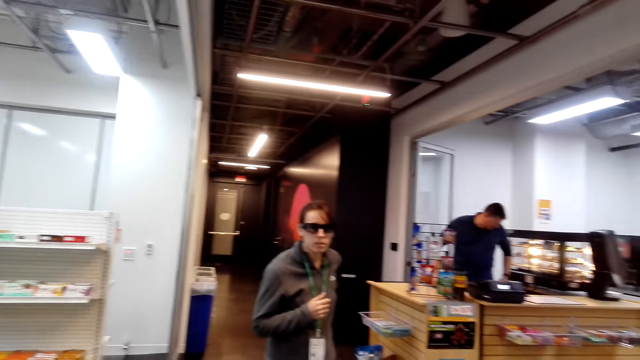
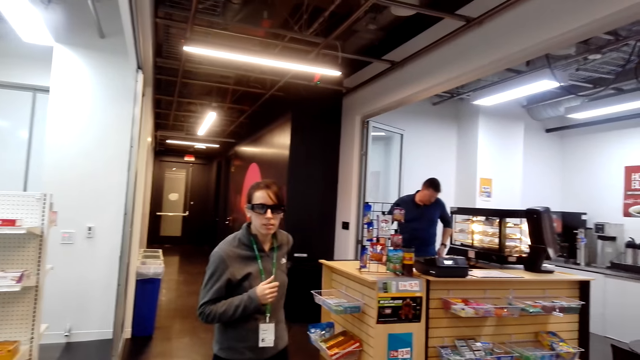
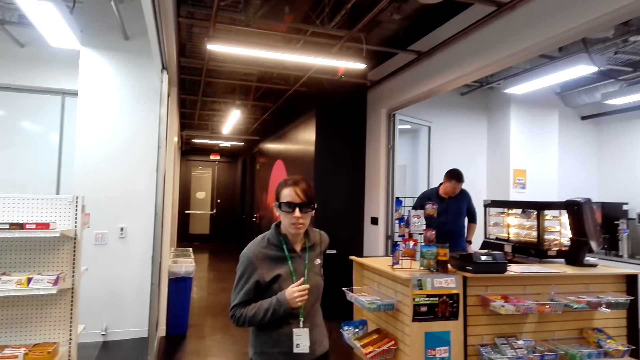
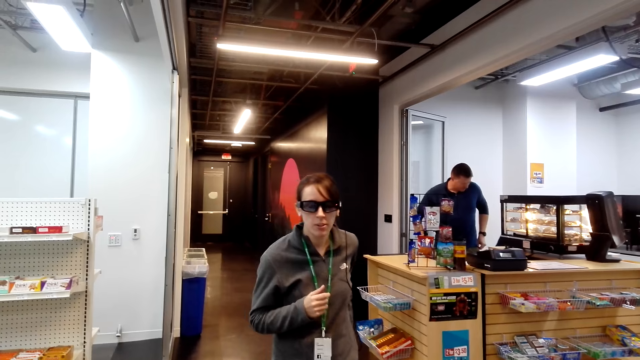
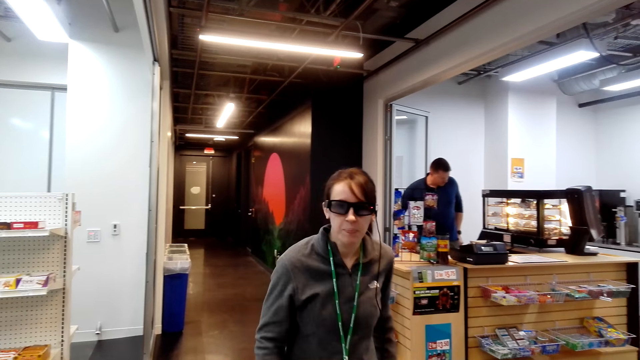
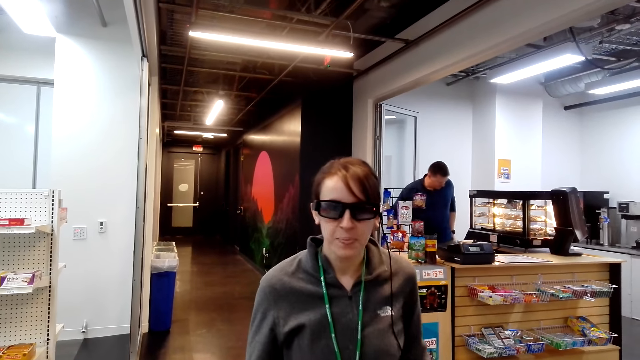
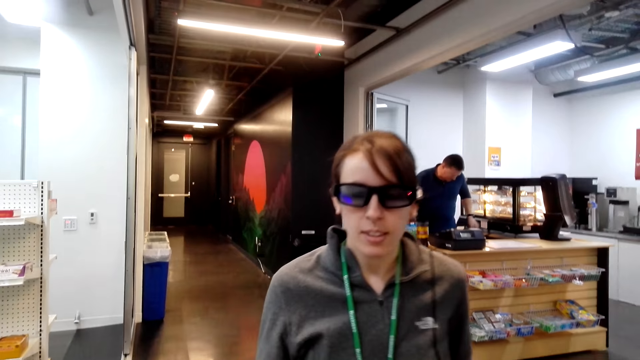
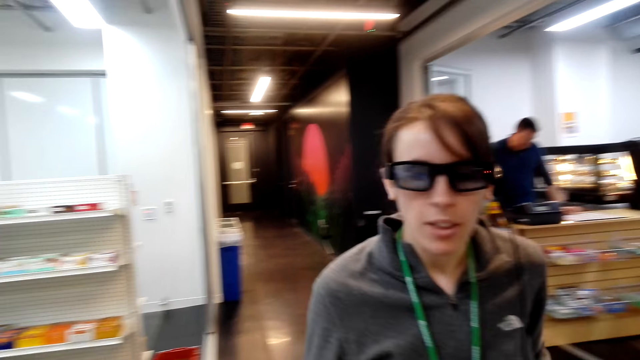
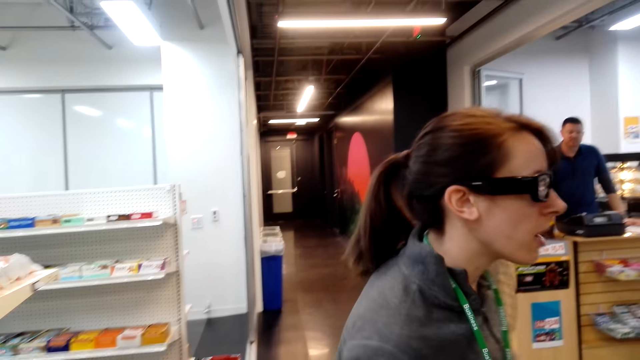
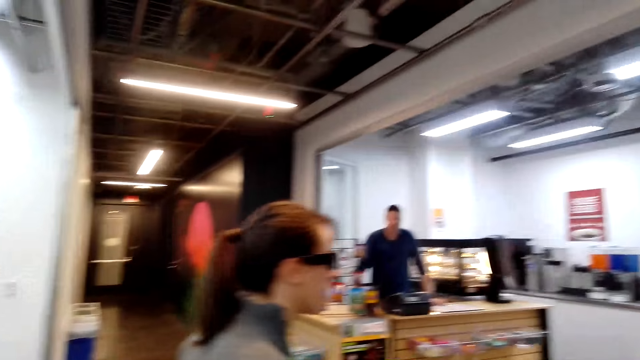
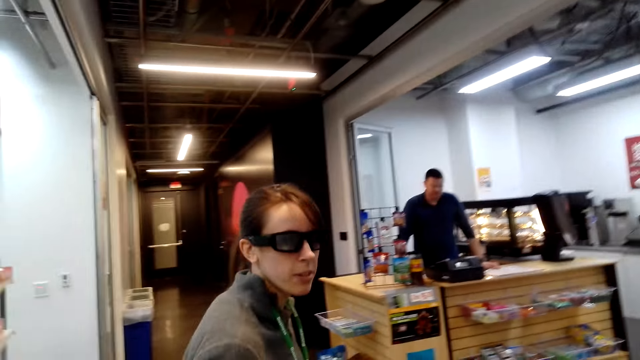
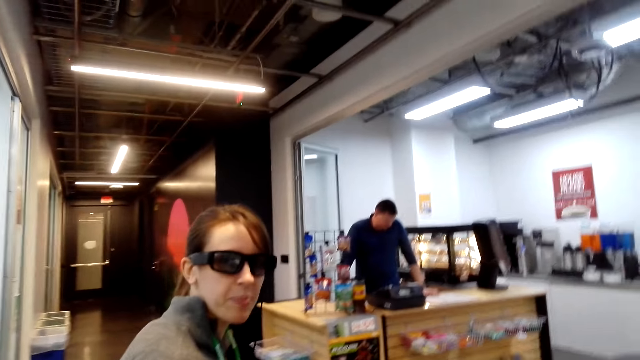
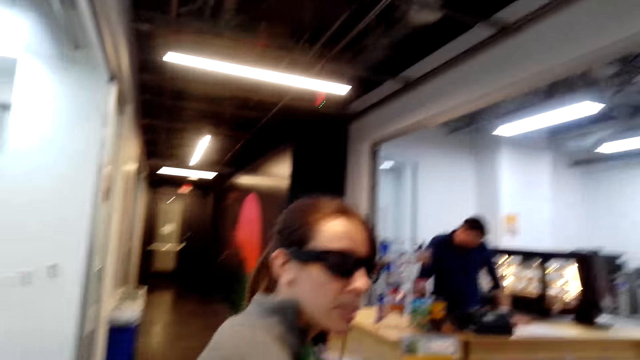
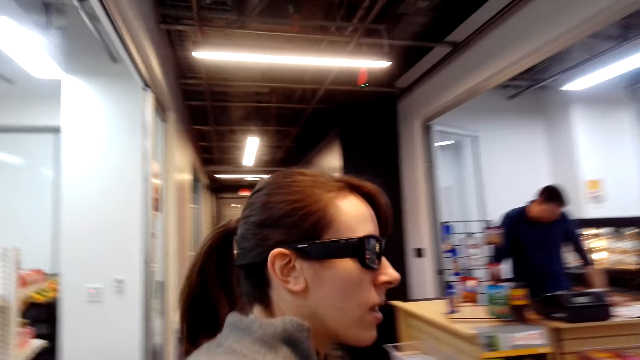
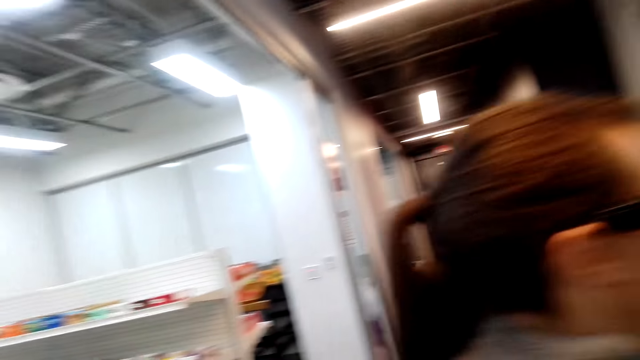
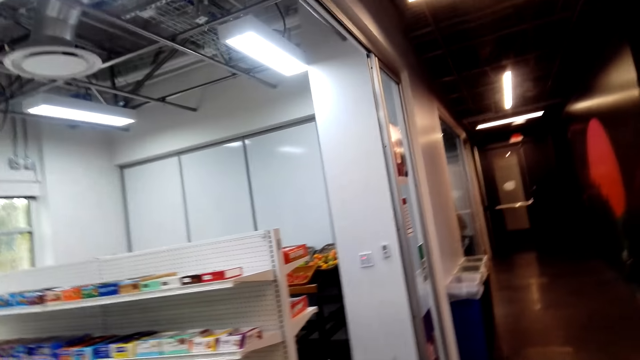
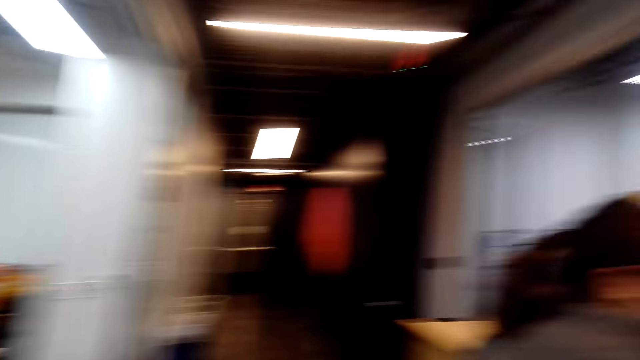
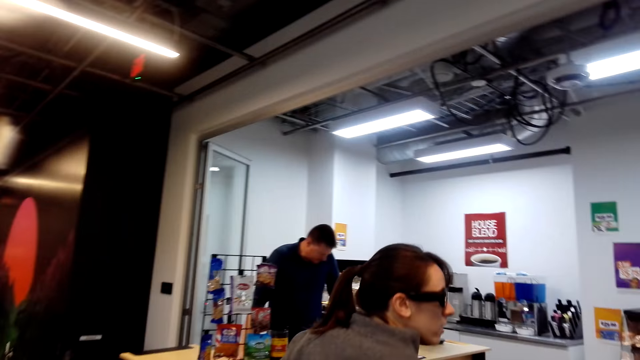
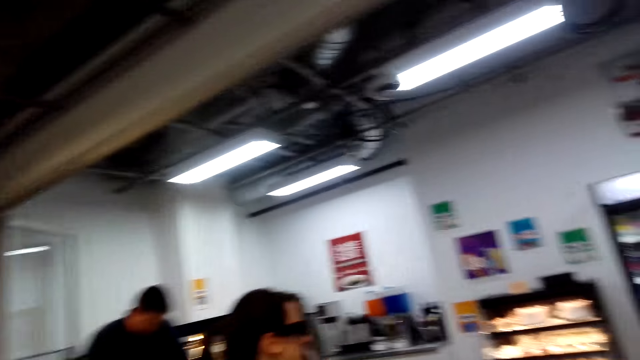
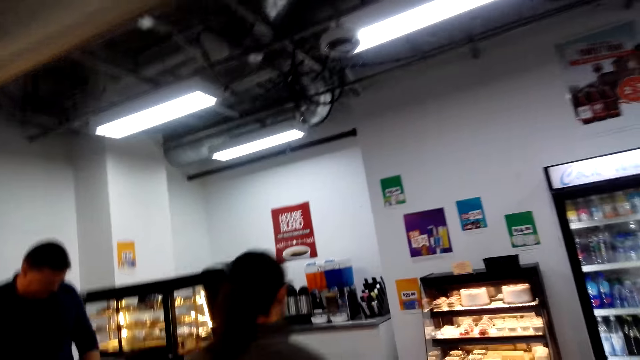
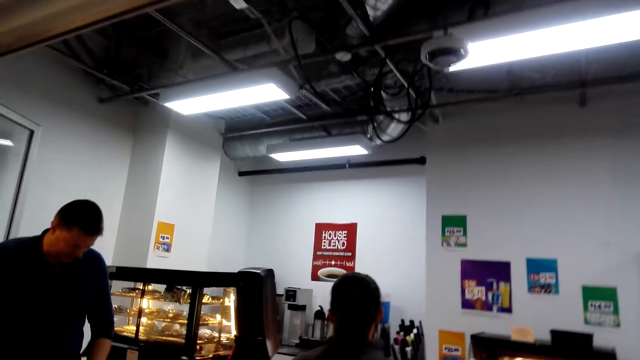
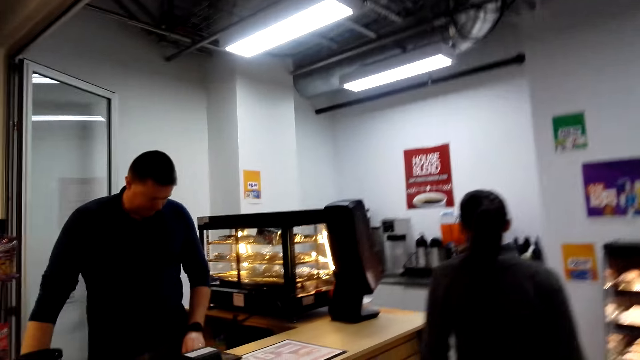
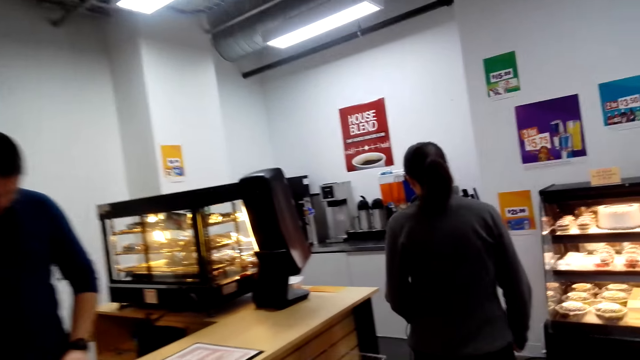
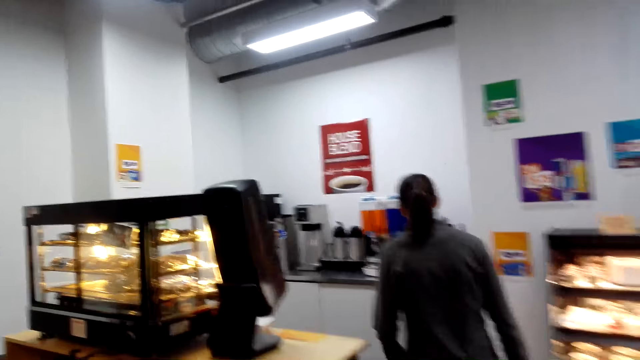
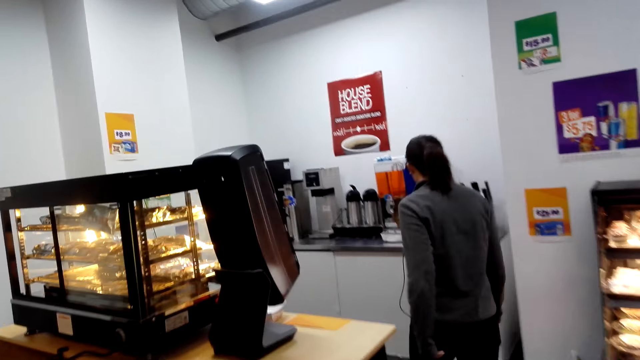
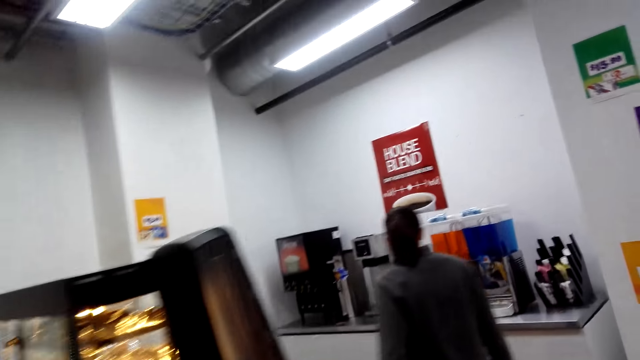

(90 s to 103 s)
The camera wearer looks around. A lady walks towards the camera wearer. The camera wearer looks around. The lady walks in a supermarket. The camera wearer walks behind the lady.

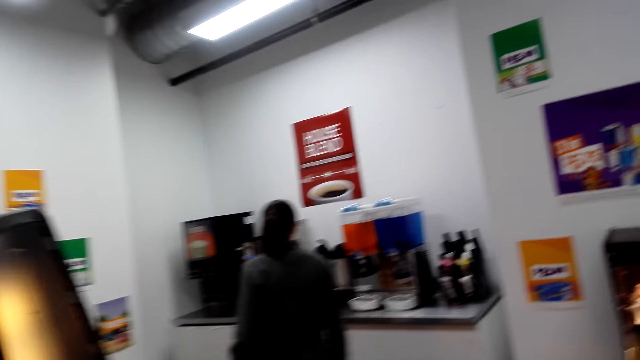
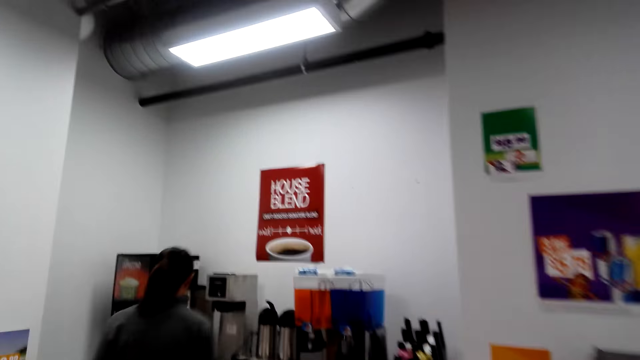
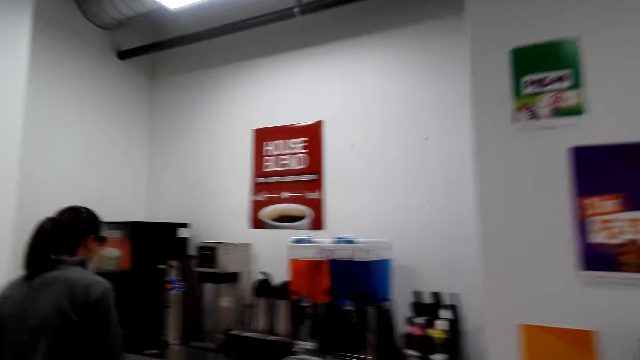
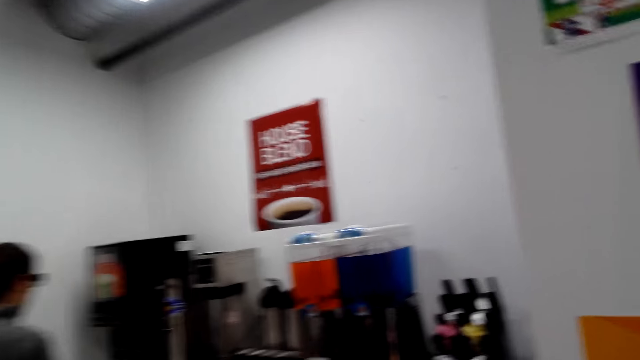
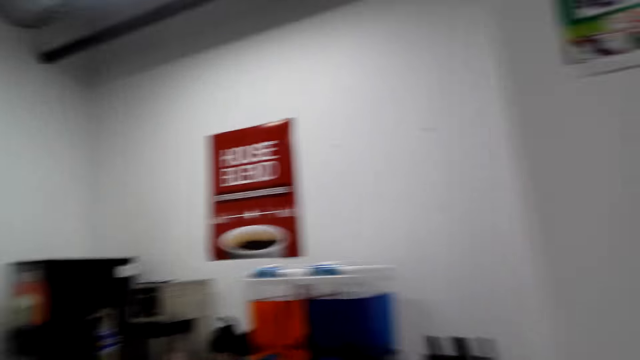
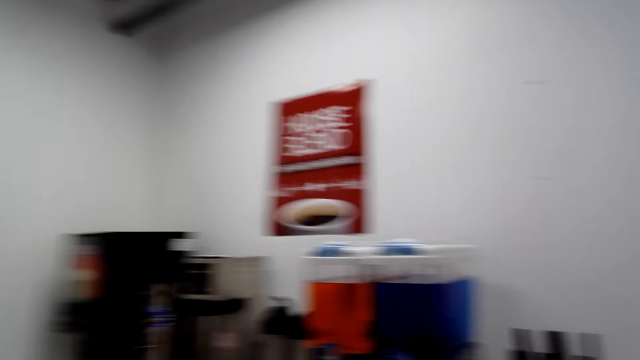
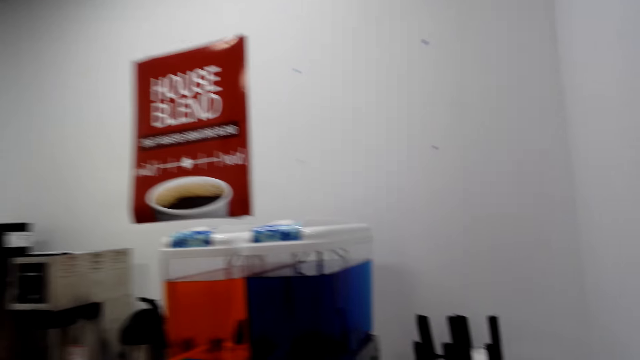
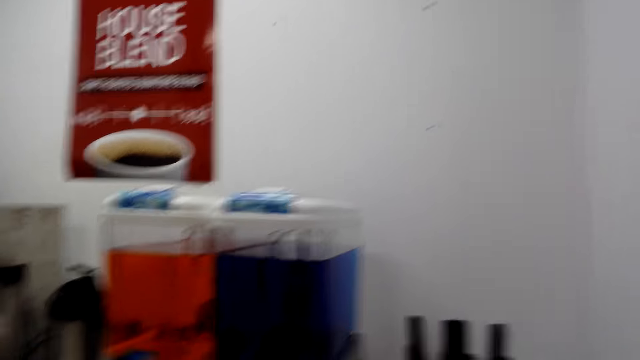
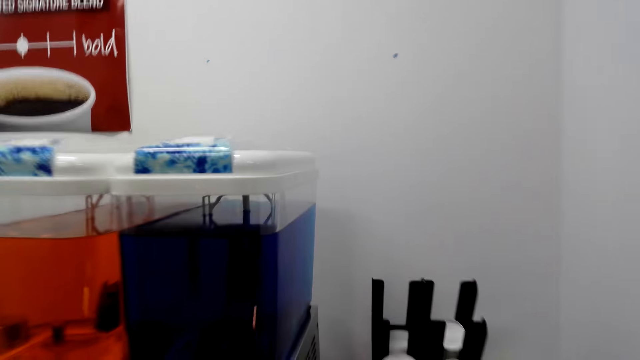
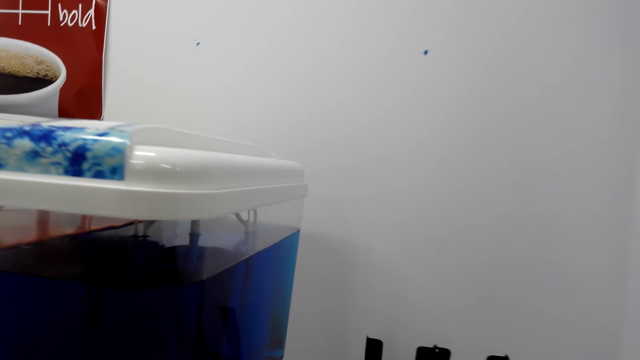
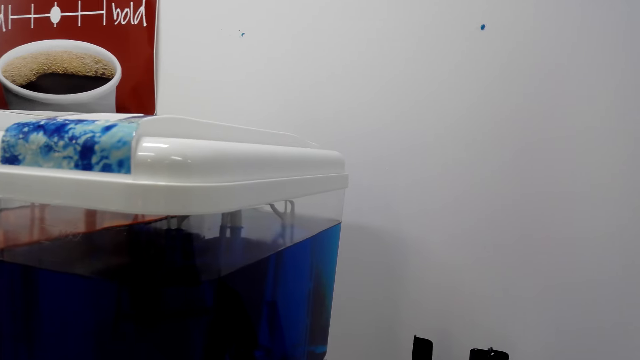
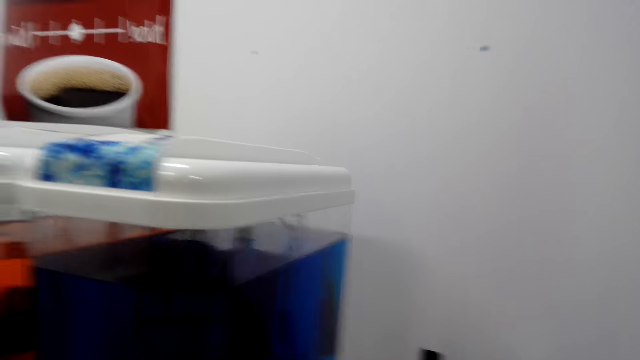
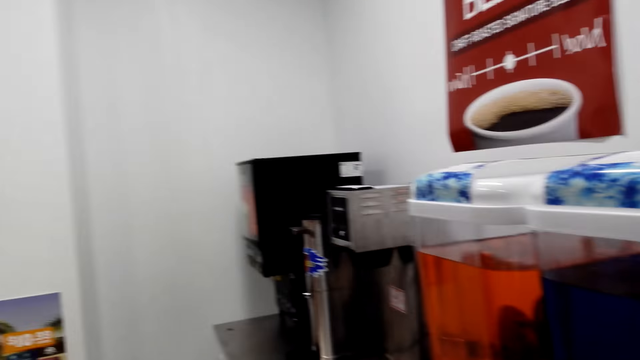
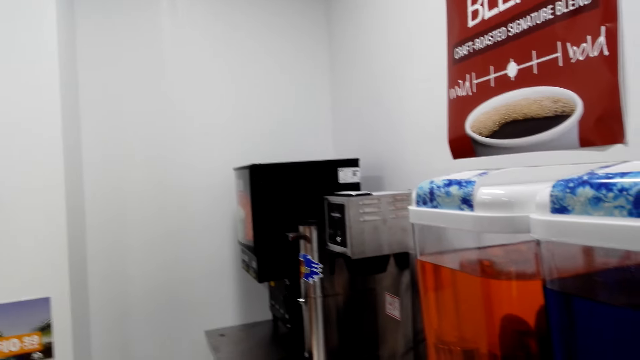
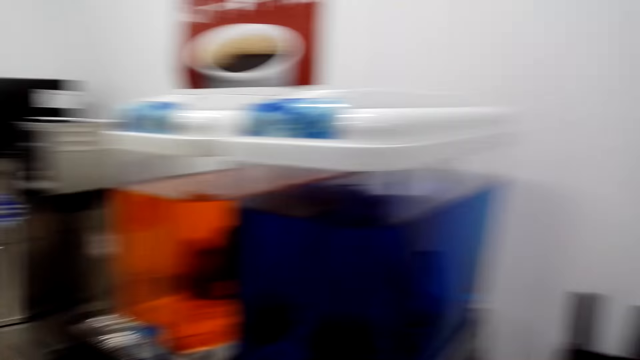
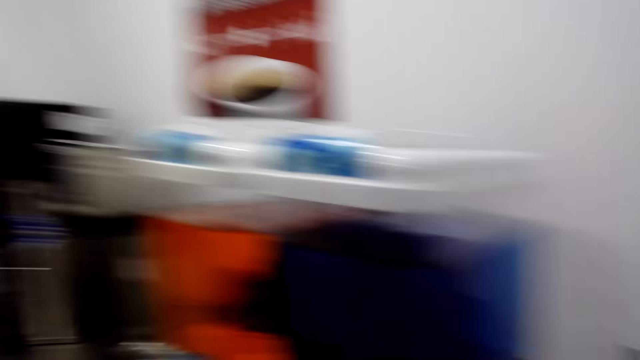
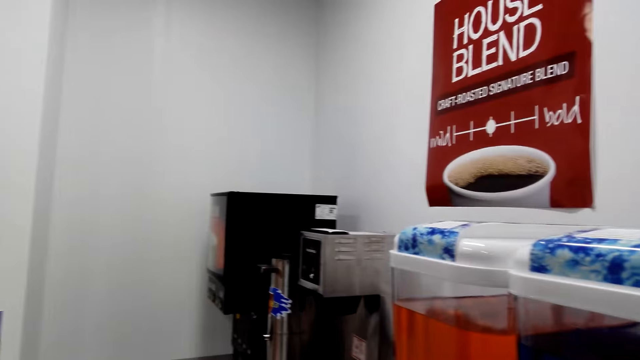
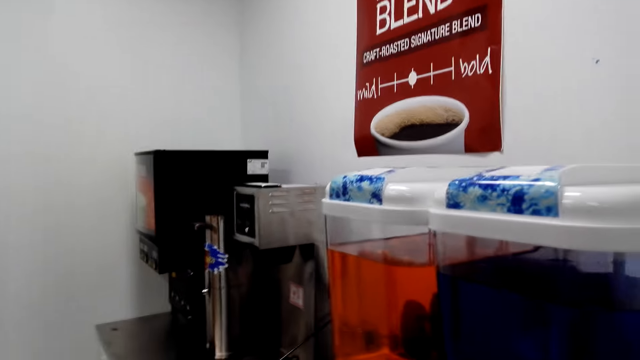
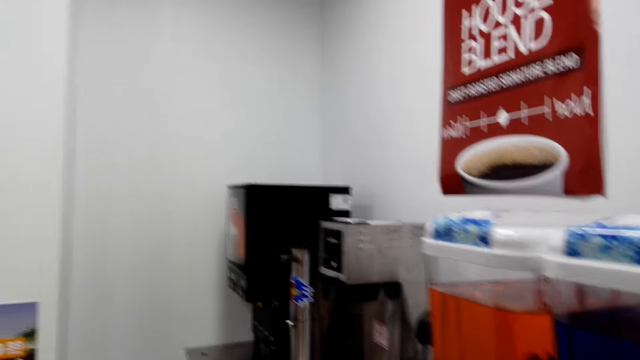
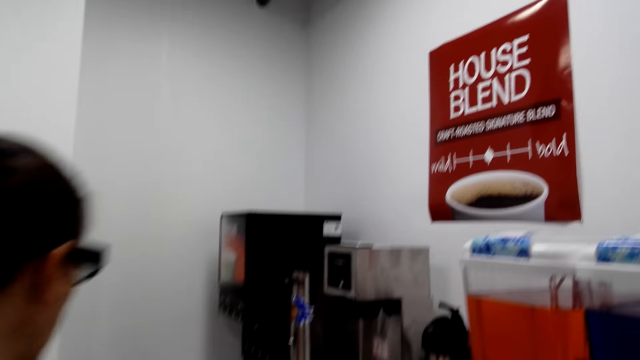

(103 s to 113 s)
The camera wearer stands near a juice blender. They pick a glass on a table. They look around. They fill the glass with a juice.
